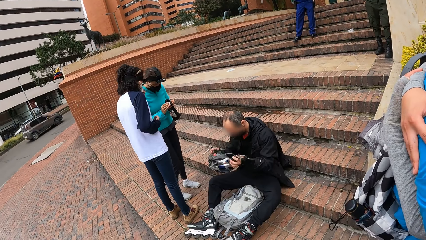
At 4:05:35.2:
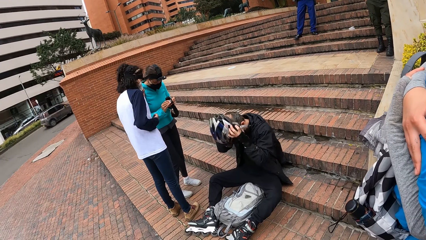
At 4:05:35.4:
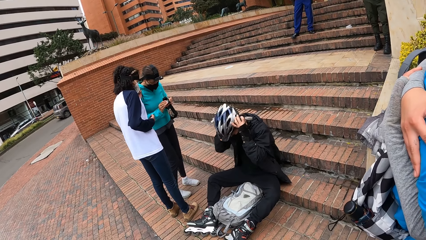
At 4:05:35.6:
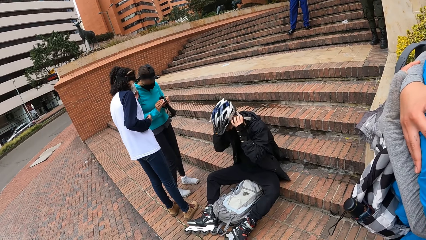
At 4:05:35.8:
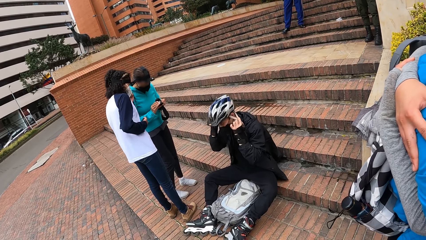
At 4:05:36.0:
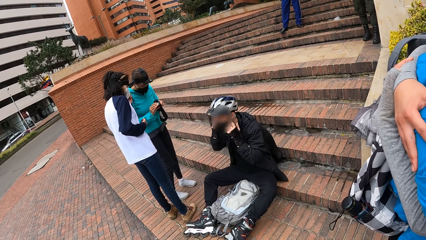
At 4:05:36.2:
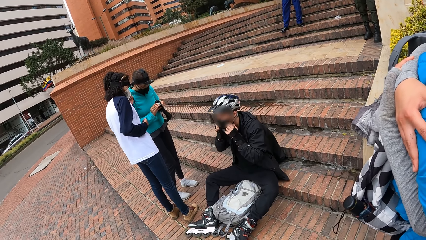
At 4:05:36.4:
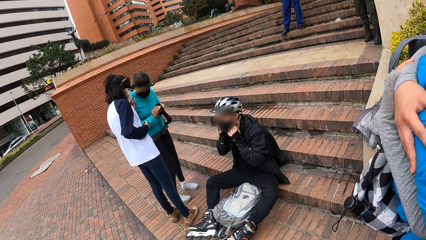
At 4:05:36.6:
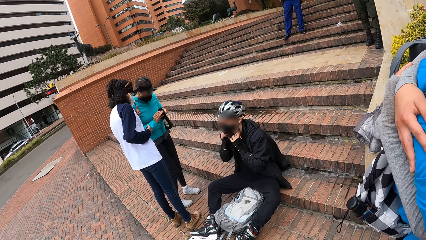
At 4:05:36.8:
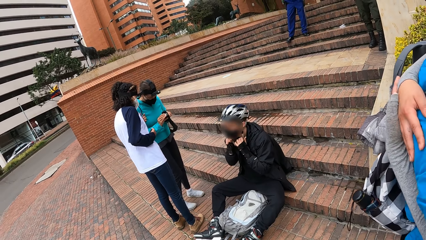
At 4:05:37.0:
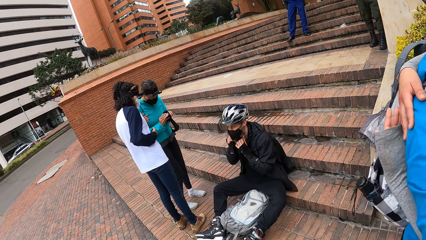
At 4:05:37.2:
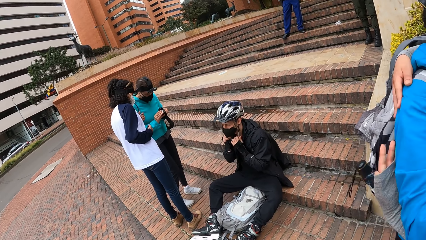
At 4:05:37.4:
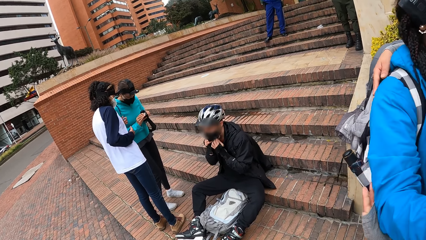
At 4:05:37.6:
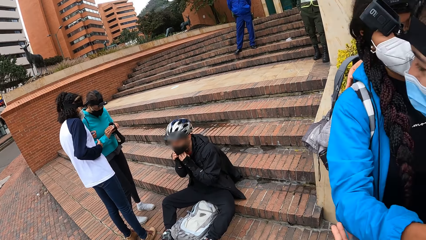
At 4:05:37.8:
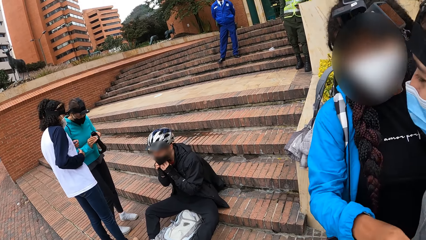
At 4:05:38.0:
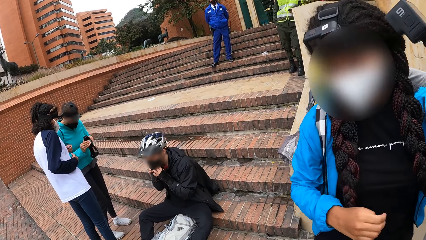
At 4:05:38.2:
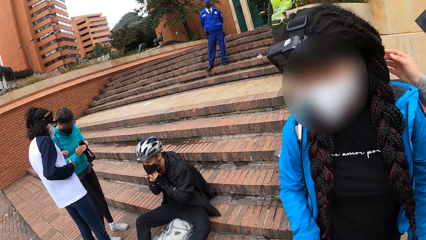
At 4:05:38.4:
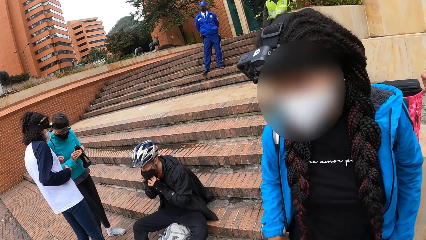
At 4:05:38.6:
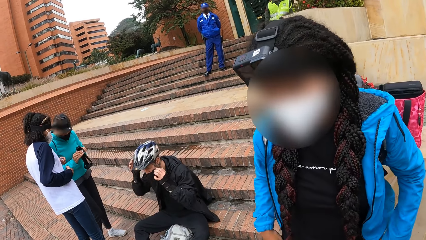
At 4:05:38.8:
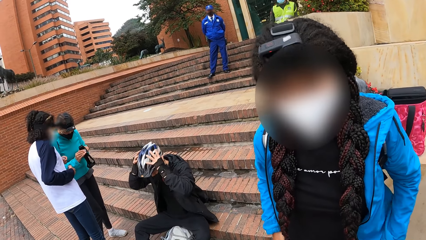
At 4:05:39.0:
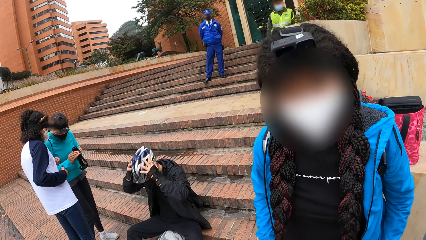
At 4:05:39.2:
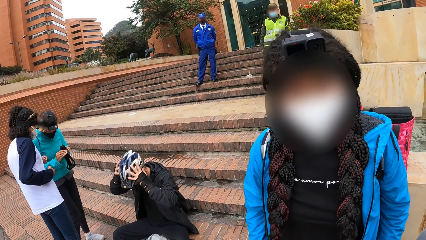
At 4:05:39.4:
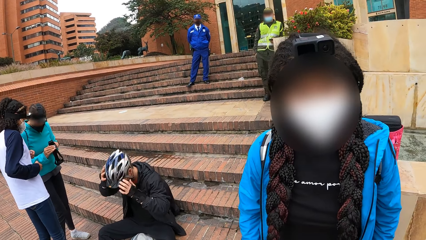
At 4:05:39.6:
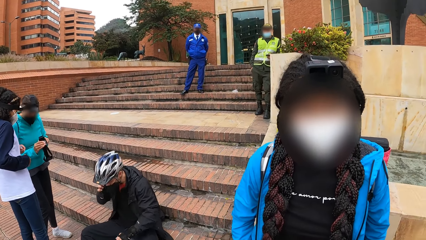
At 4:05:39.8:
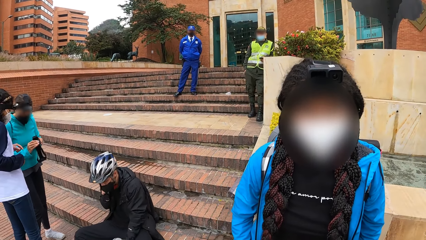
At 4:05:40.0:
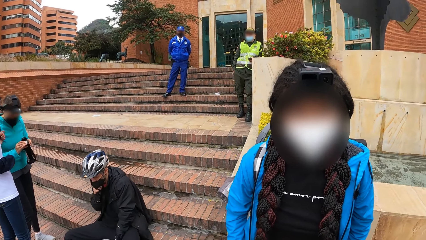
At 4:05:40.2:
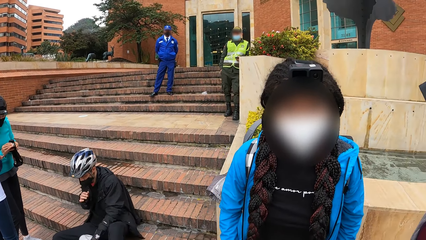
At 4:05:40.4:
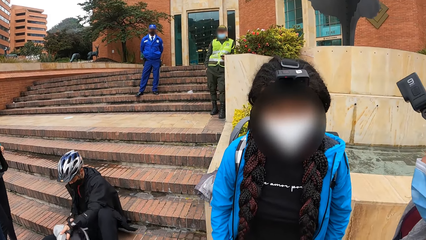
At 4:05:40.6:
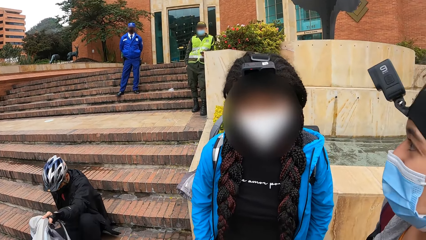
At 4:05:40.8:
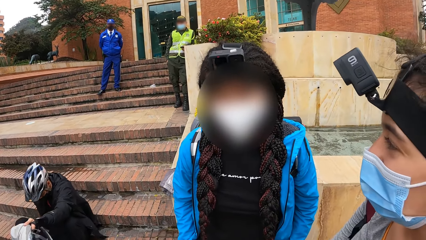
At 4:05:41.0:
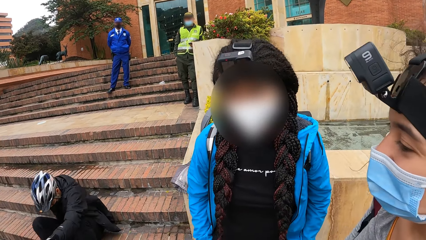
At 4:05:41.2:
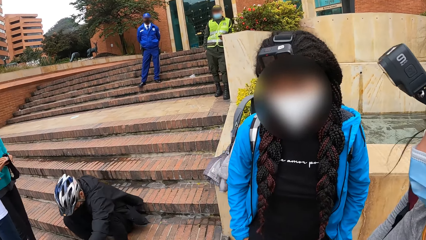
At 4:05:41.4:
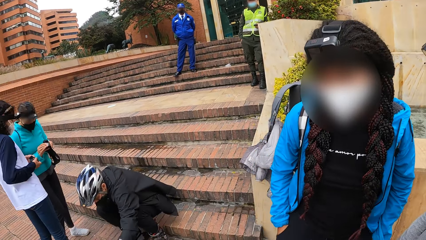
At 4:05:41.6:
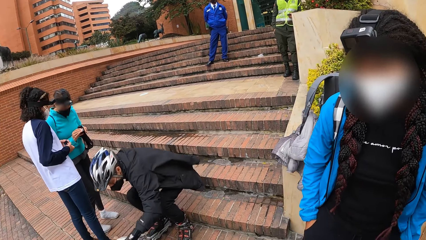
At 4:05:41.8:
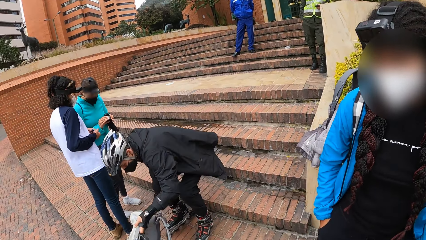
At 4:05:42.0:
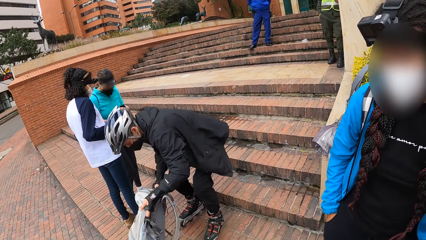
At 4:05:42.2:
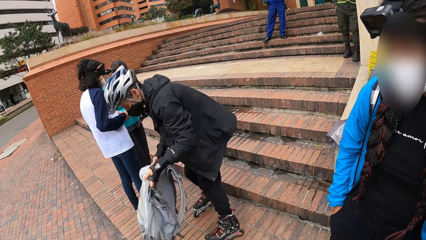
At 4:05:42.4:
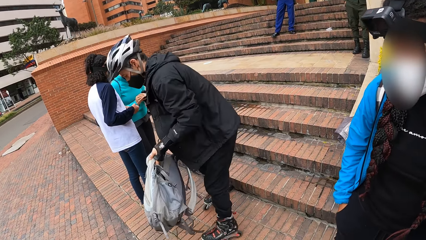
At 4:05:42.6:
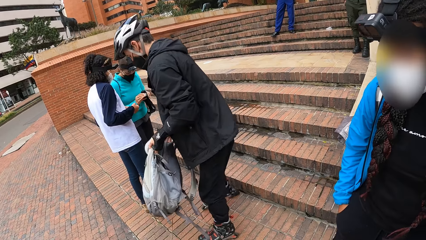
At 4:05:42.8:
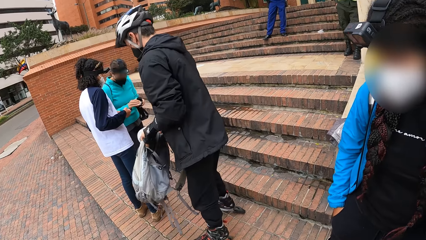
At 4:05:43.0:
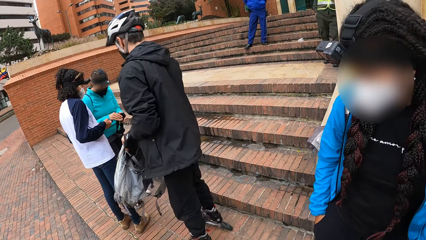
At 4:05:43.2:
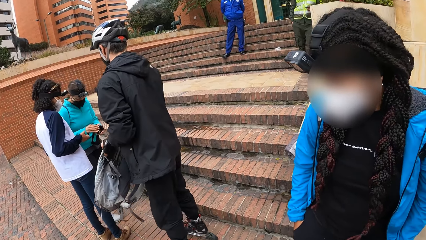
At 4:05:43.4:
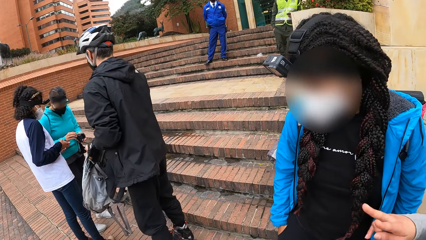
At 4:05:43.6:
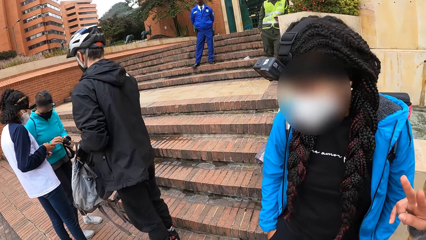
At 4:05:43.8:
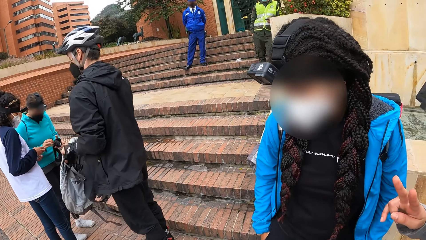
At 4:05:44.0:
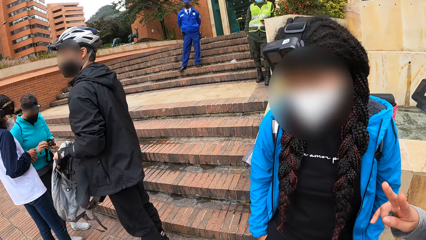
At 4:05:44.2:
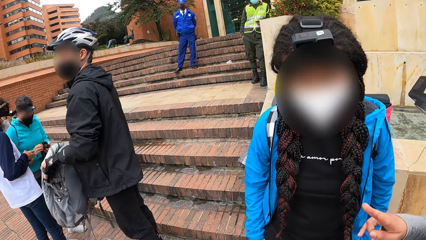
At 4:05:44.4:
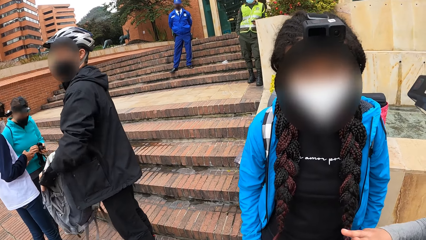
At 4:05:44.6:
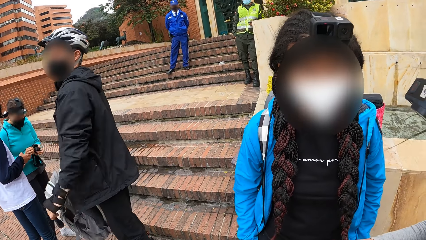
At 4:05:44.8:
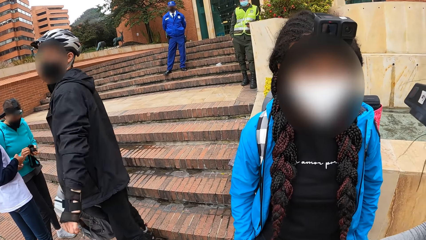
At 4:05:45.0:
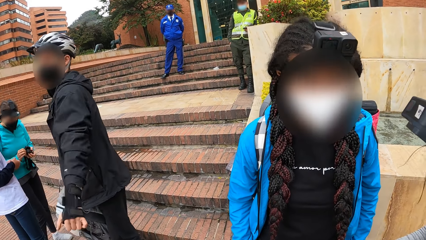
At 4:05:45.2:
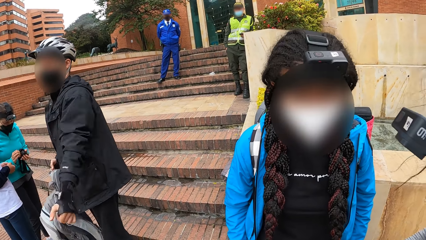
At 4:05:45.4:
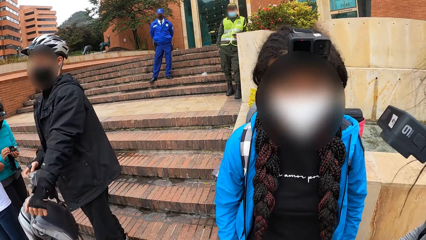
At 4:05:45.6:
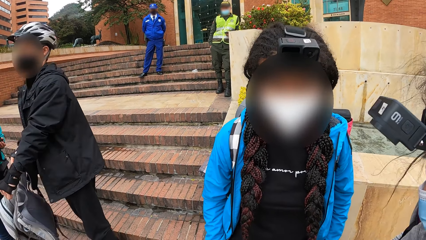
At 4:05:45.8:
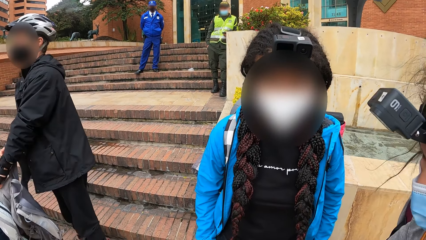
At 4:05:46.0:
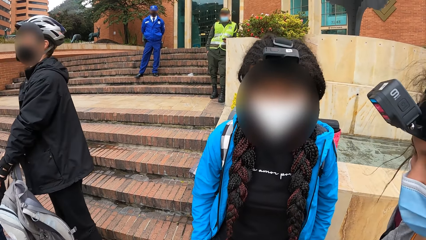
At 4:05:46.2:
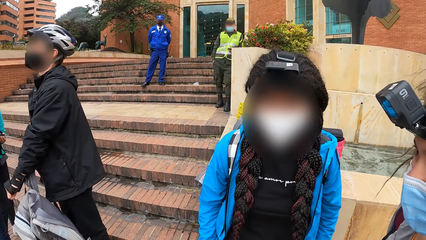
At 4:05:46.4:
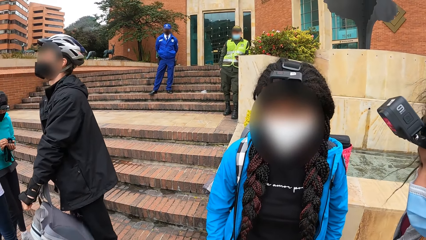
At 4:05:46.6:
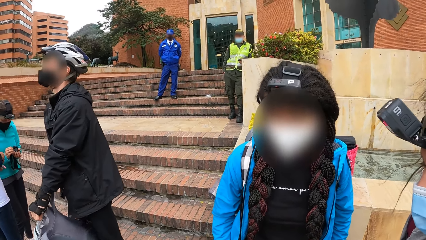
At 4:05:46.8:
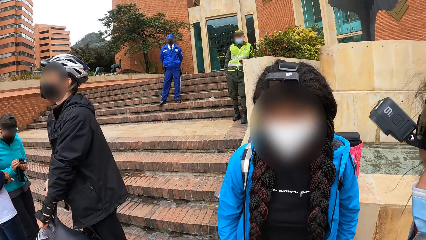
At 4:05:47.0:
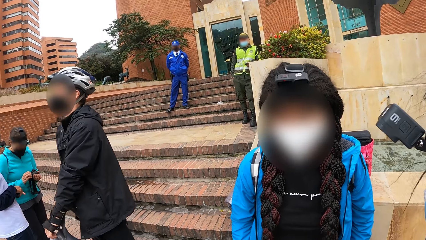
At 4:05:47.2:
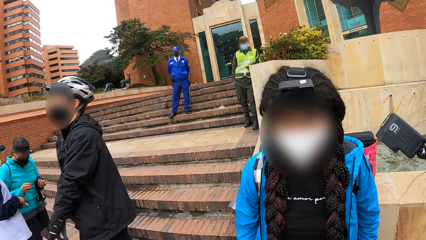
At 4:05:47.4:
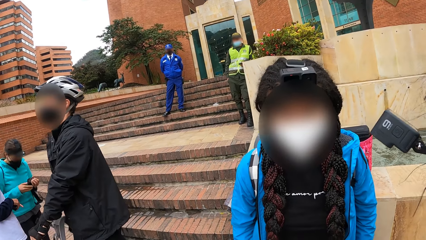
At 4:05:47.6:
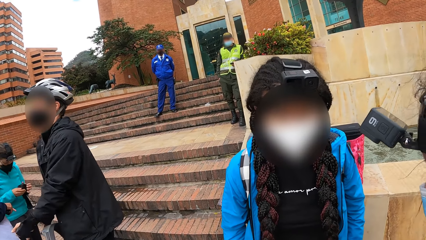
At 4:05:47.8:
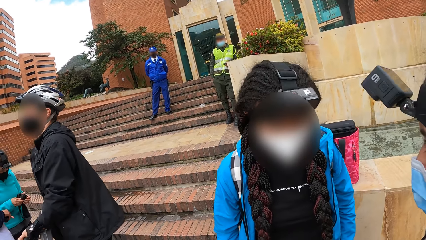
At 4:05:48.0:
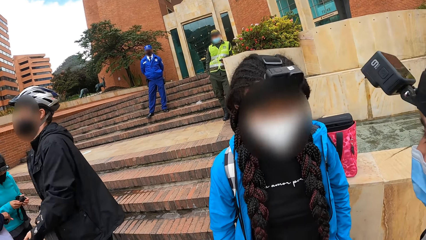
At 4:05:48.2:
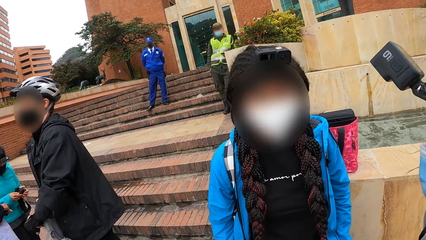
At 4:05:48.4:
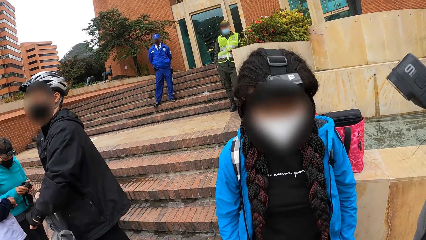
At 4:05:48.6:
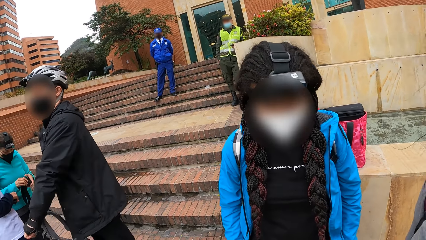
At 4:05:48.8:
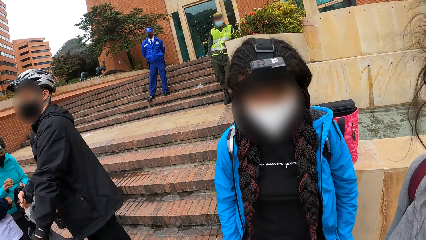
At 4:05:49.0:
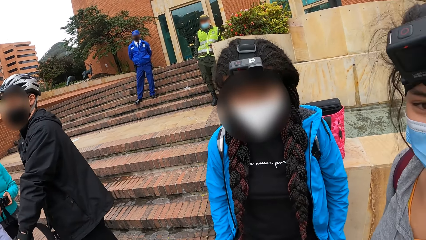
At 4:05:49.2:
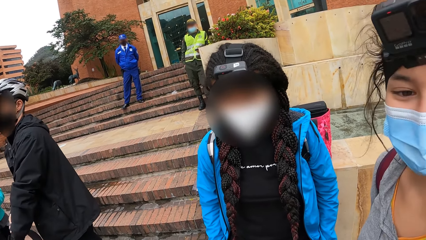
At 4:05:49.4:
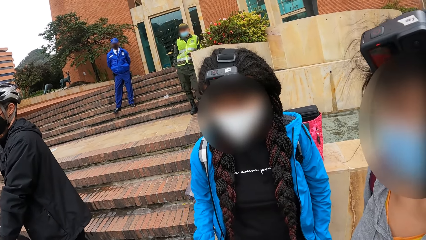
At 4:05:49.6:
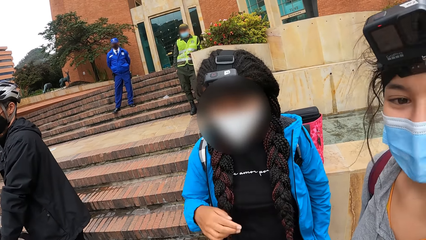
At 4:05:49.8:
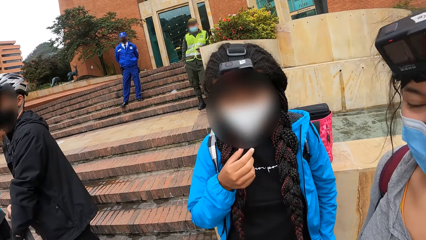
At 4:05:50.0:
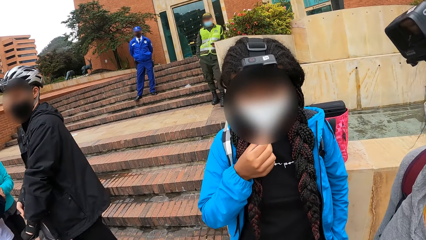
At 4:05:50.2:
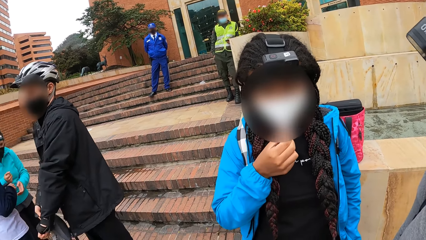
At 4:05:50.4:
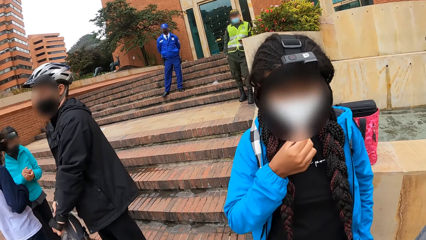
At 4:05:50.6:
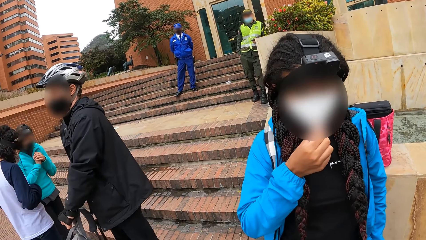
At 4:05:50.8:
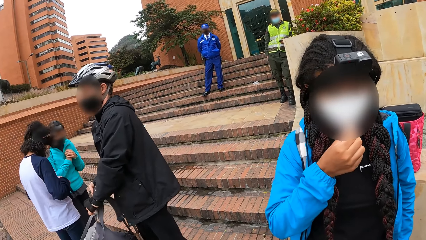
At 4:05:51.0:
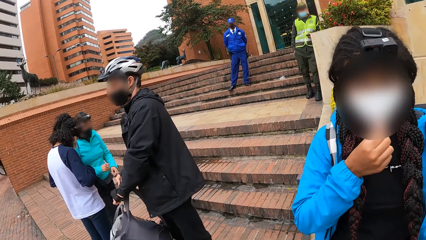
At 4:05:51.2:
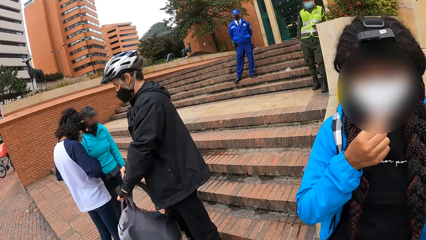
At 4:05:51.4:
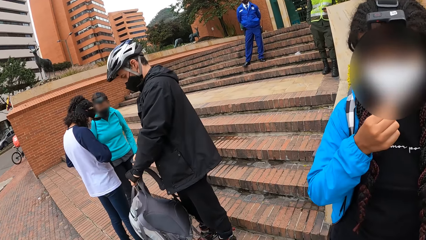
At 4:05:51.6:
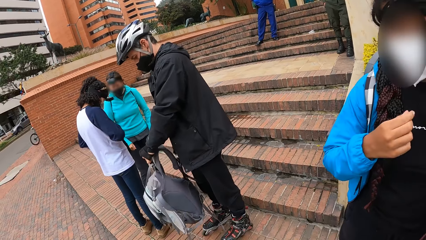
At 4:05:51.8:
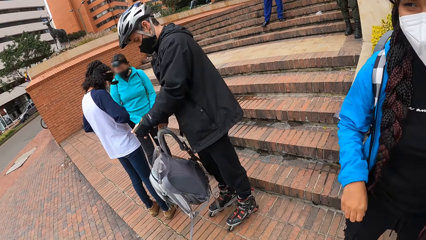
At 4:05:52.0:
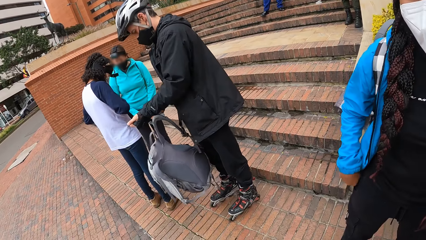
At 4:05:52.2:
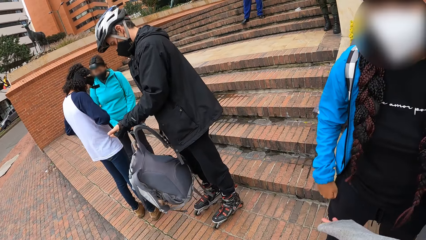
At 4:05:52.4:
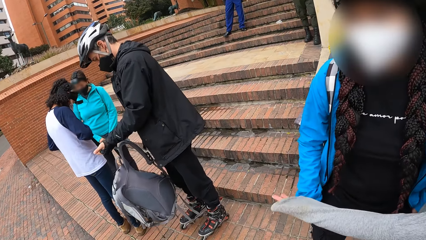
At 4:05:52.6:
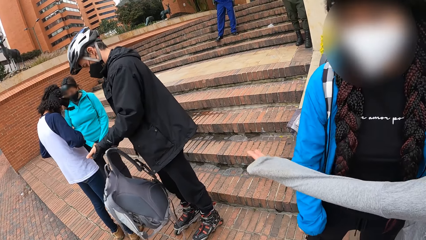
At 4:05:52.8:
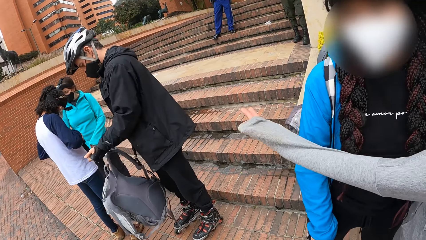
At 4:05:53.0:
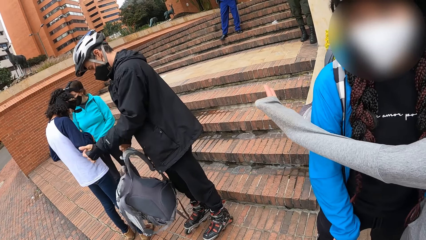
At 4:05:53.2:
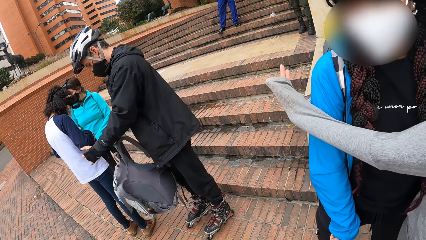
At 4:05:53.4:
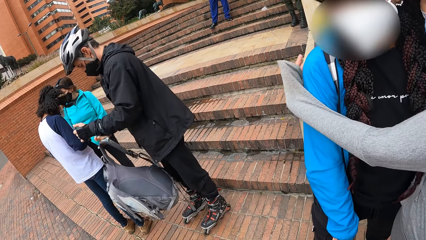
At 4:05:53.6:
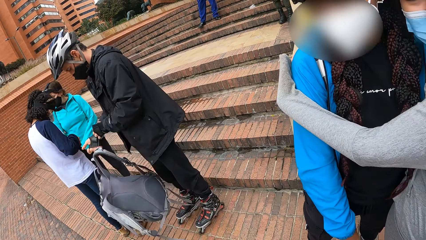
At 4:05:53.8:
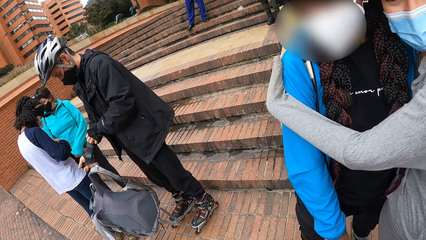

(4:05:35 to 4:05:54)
A man wears the helmet on his head with both hands. A woman operates the camera with both hands. The man adjusts a mask. A lady interacts with another lady. The man stands up. He wiggles his left hand and adjusts the glove in his left hand with his right hand. The woman hands the camera to another woman with her left hand. A third woman touches a nose mask with her right hand. The second woman operates the camera with both hands. A fourth woman hugs the third woman.
